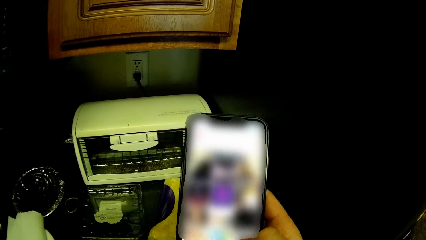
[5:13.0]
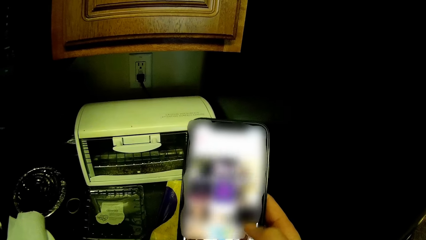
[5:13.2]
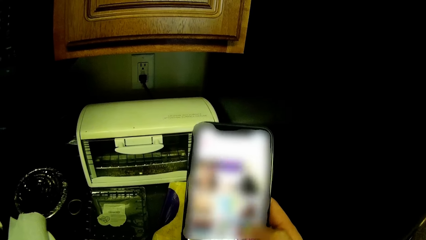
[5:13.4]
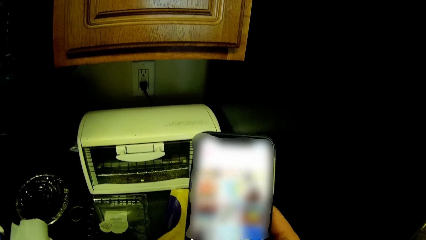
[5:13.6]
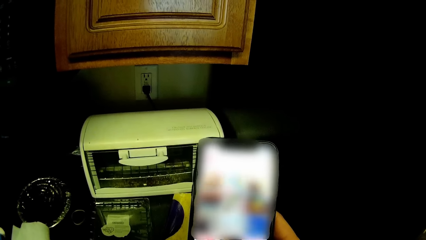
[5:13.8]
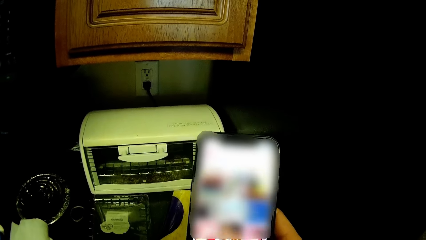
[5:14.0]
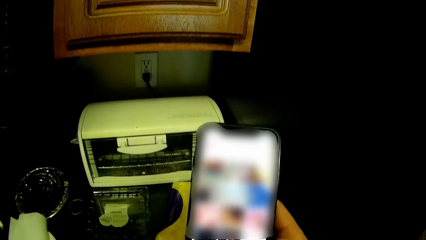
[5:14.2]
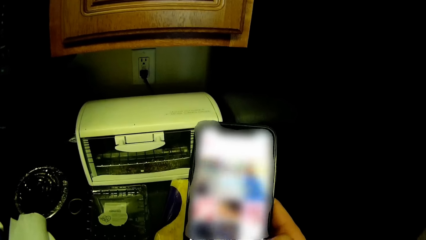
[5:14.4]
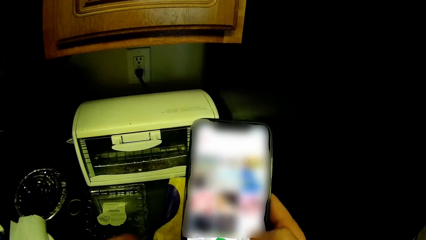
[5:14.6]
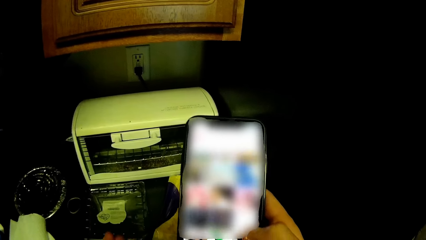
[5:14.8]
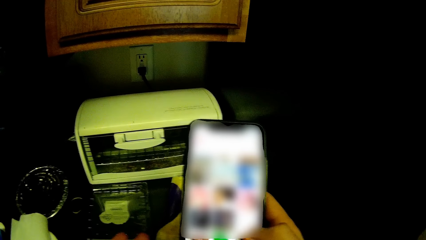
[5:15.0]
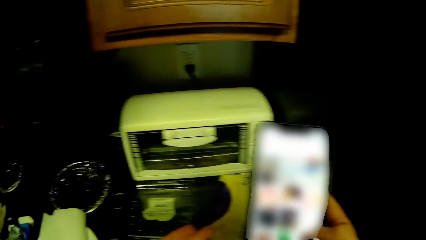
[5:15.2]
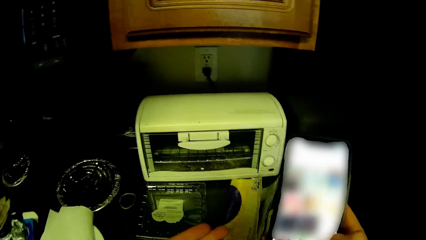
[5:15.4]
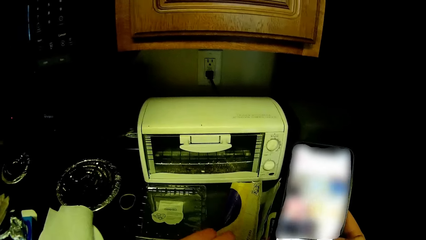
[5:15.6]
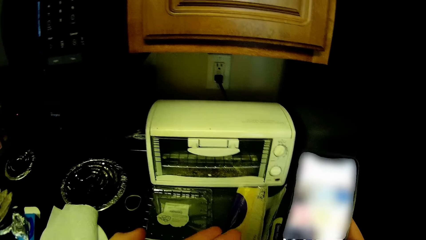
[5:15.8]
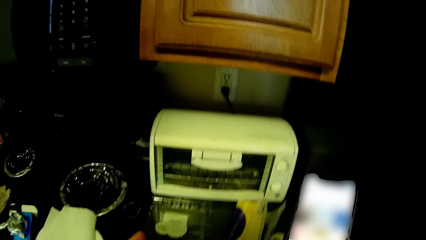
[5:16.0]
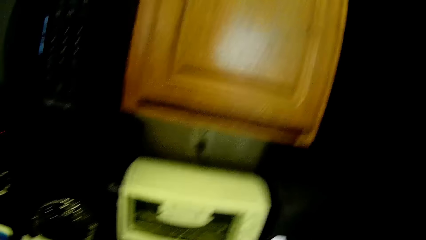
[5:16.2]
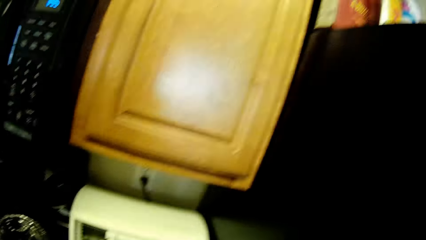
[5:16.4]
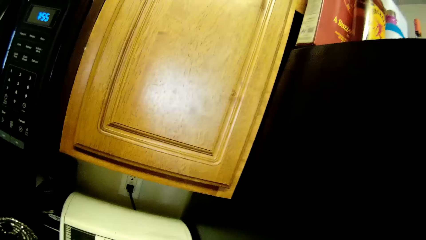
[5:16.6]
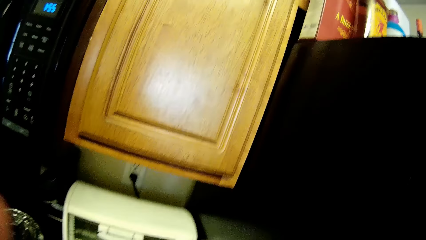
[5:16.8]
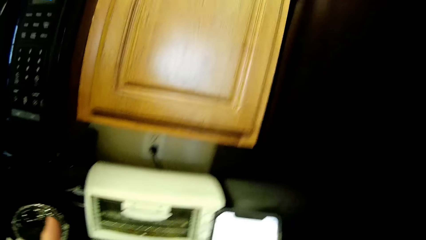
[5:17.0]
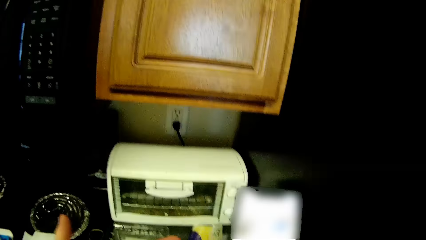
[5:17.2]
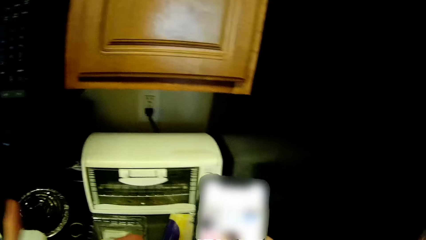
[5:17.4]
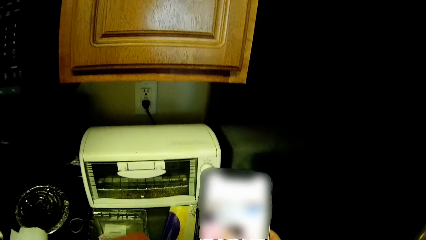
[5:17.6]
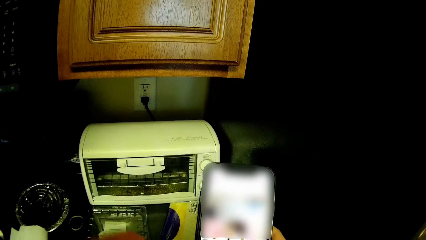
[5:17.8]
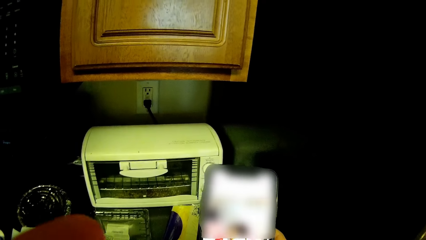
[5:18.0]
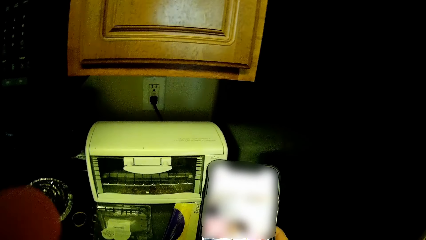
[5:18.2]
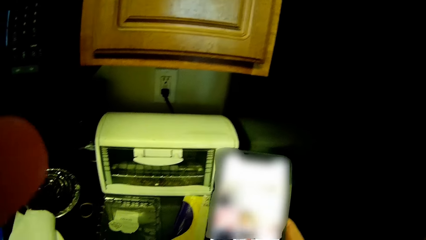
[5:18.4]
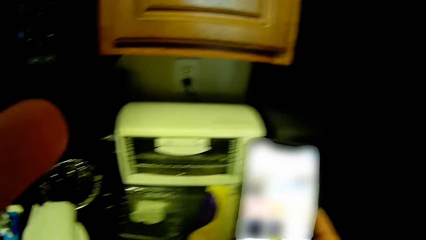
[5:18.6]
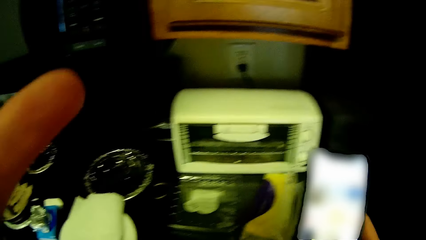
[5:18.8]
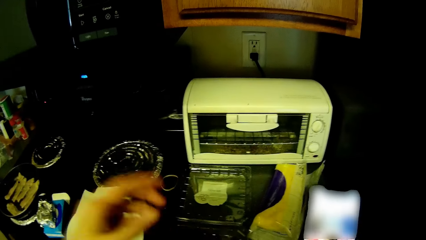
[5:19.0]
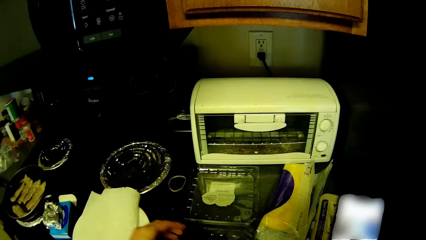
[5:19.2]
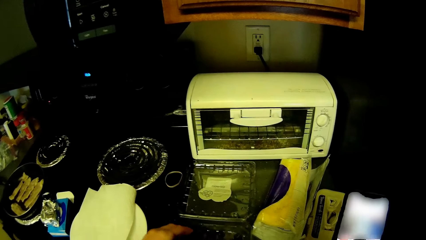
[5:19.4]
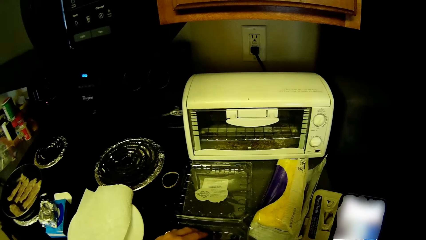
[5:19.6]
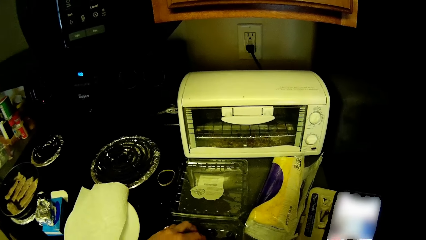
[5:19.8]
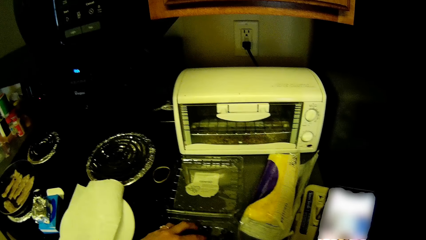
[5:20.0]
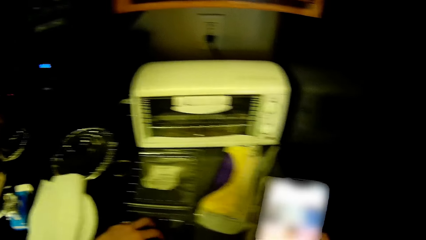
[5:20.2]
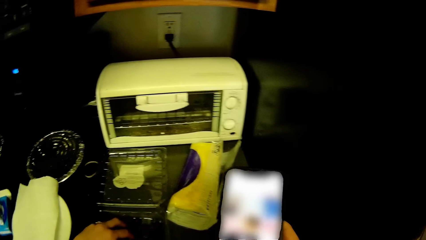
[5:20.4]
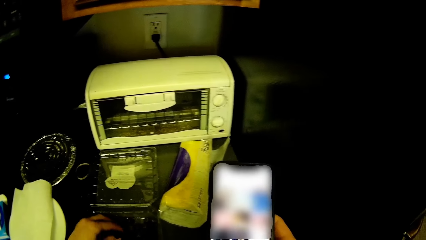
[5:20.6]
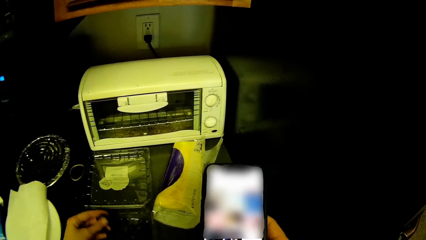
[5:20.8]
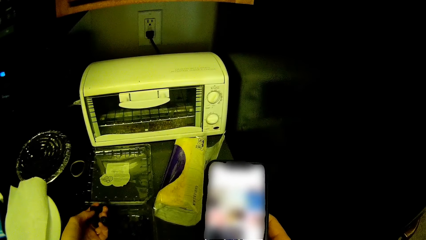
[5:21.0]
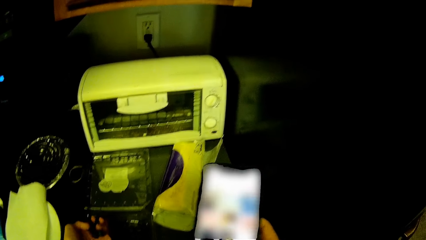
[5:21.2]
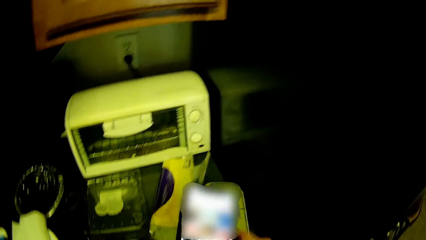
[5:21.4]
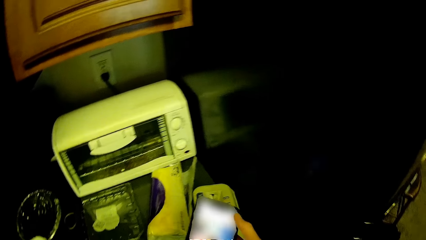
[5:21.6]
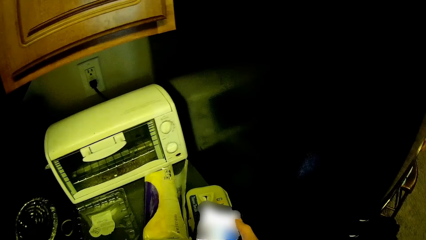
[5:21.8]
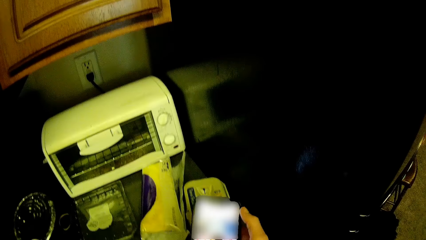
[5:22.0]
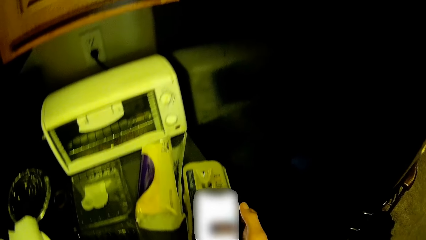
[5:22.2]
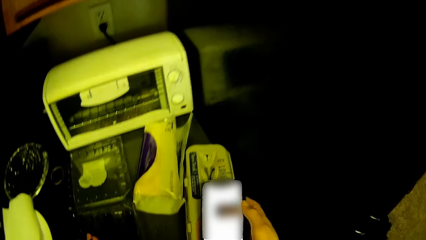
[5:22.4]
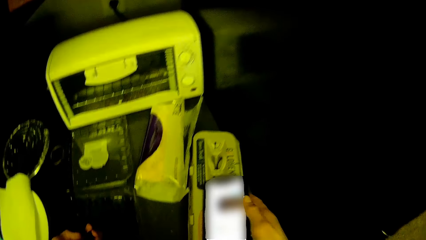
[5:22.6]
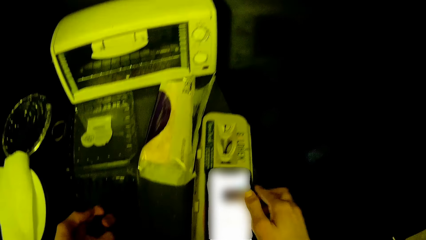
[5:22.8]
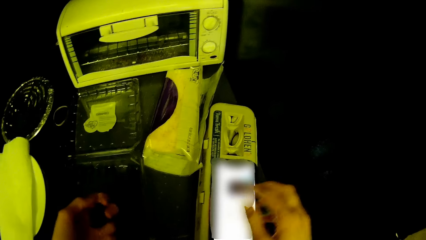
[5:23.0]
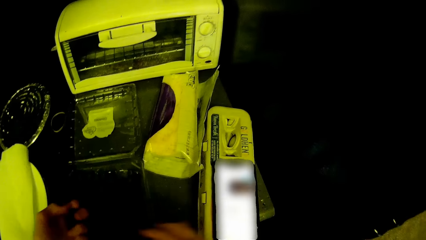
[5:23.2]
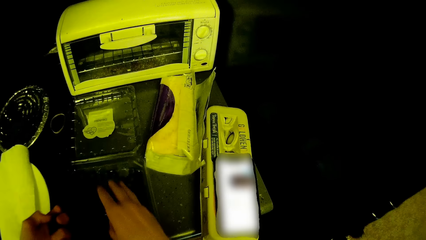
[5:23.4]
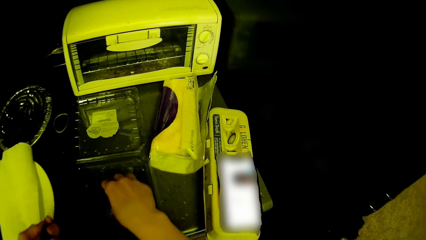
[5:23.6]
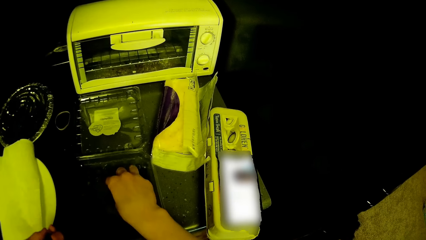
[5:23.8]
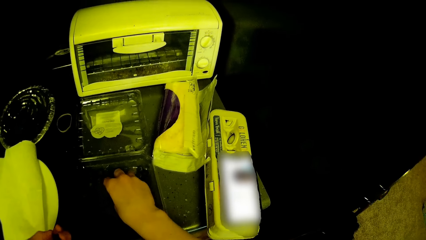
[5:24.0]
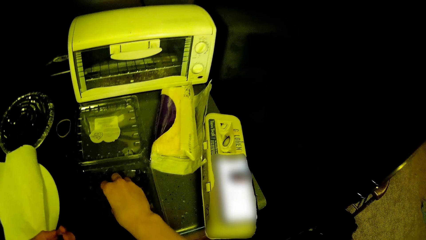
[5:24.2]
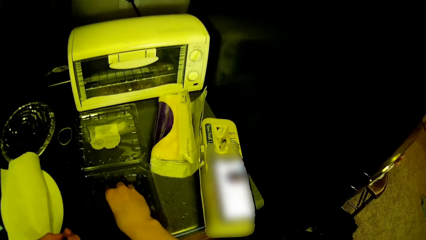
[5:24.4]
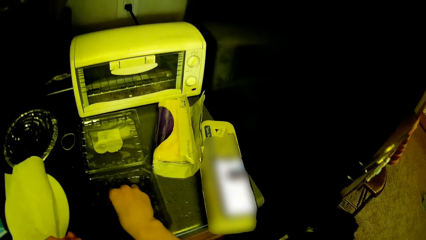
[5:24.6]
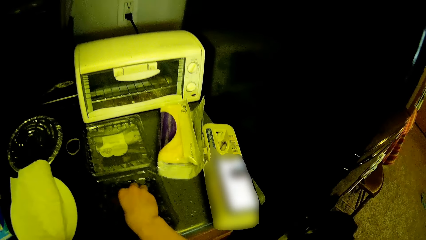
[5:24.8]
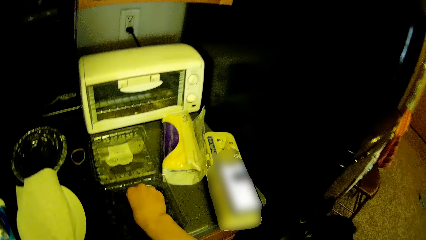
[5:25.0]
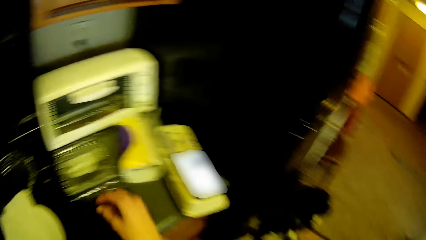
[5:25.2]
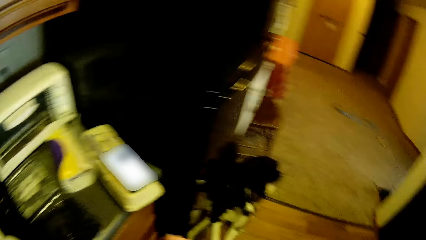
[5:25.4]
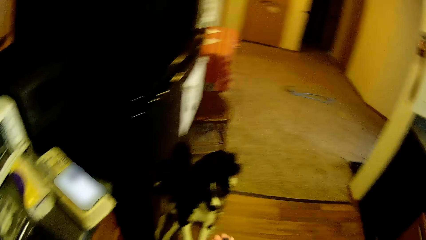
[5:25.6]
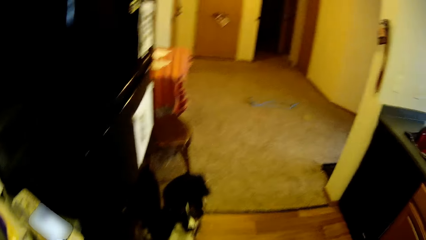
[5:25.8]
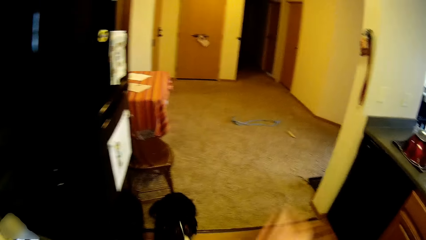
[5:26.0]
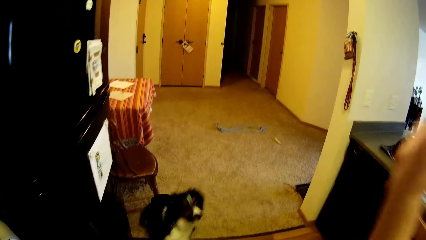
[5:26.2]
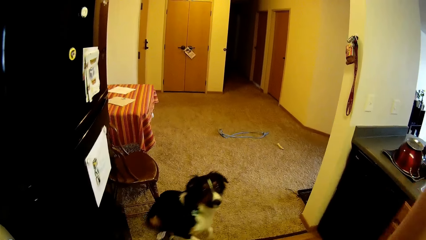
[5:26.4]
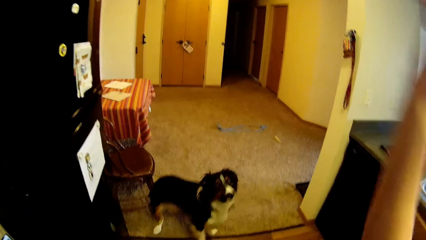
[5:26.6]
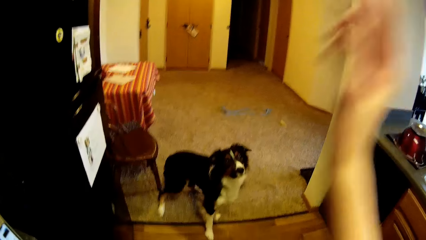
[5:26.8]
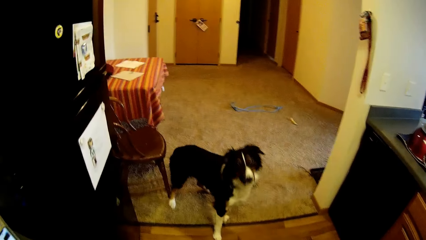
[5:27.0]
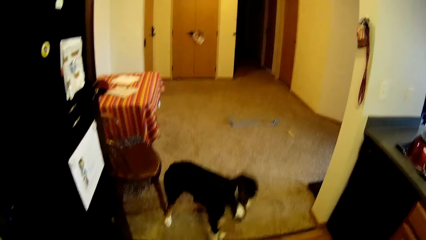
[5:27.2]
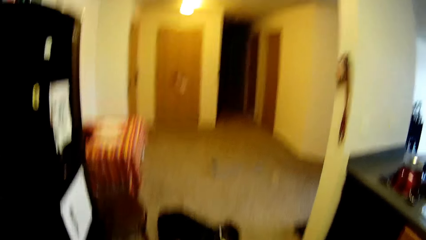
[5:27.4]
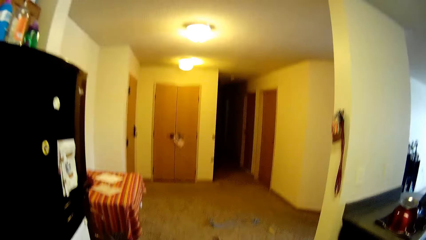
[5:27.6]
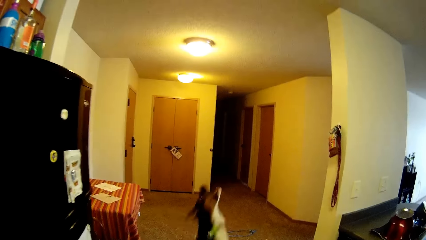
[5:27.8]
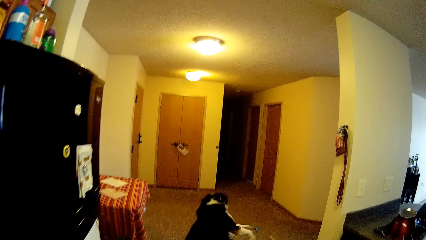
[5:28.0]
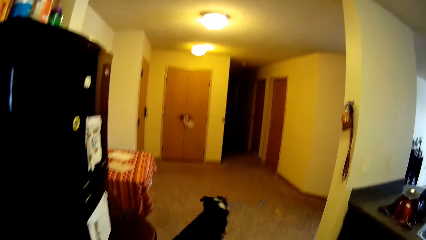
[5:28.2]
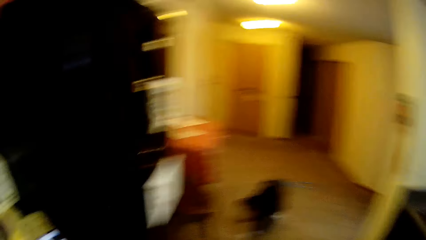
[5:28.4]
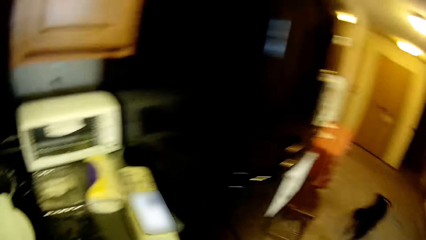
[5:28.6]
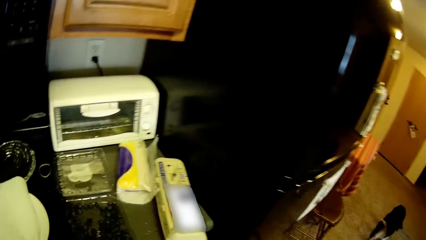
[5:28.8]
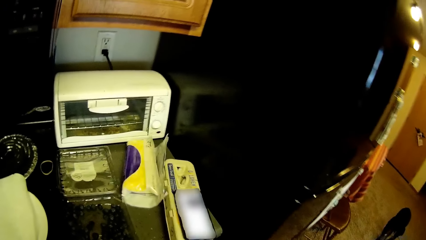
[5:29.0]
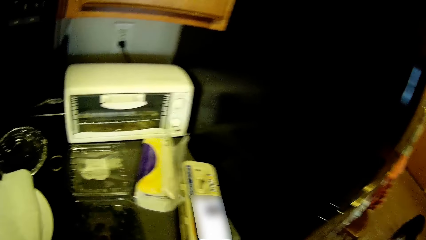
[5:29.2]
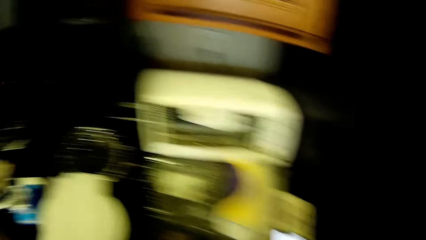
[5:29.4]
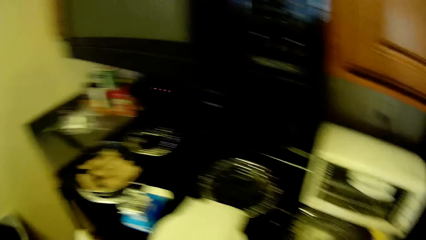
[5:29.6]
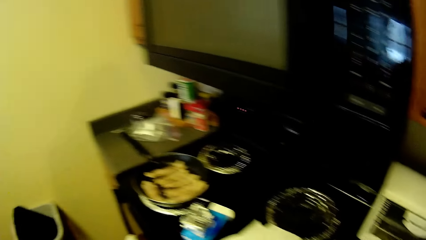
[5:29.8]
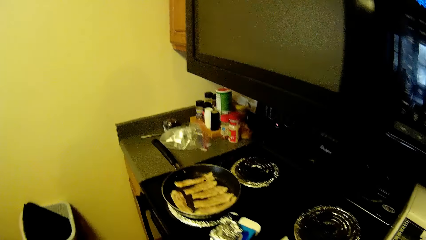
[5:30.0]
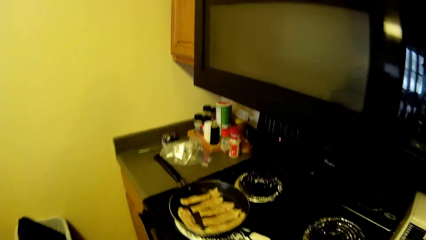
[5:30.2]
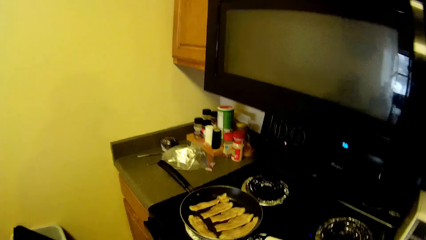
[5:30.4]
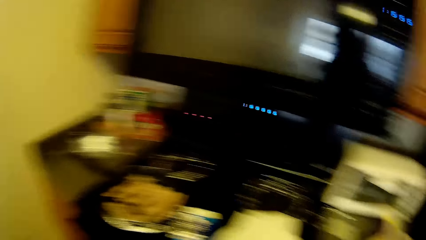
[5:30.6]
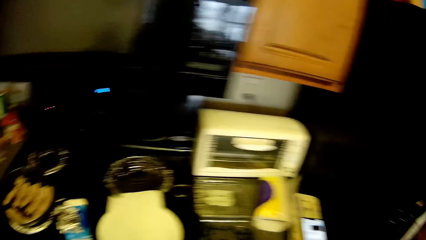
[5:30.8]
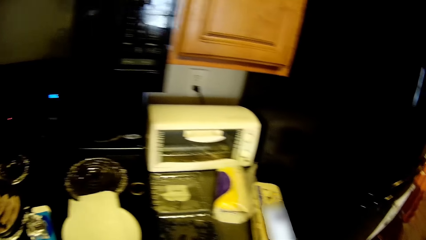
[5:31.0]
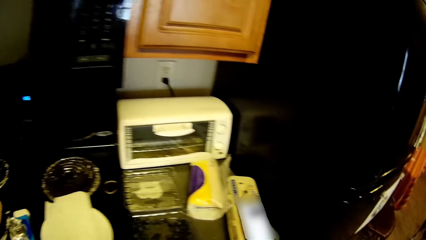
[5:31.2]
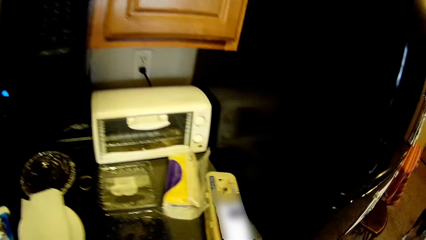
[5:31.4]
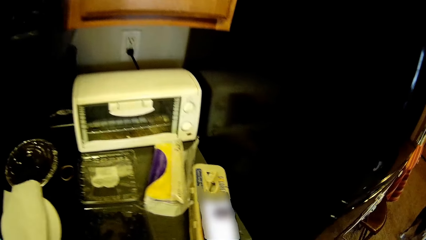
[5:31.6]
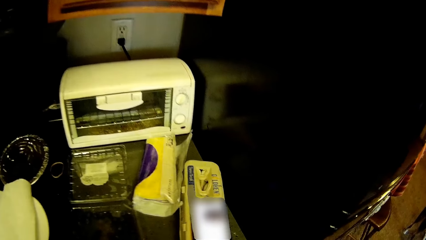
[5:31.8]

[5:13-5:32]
The camera wearer moves the right hand. He touches his face with his left hand. He picks dog treats from a plate on a table with his left hand. He dials the cellphone. He drops the phone on a pack of eggs on the table with his right hand. He picks dog treats from the plate on the table with his right hand and throws them to the dog. He lifts his right hand. The dog leaps. The camera wearer moves the camera around.
